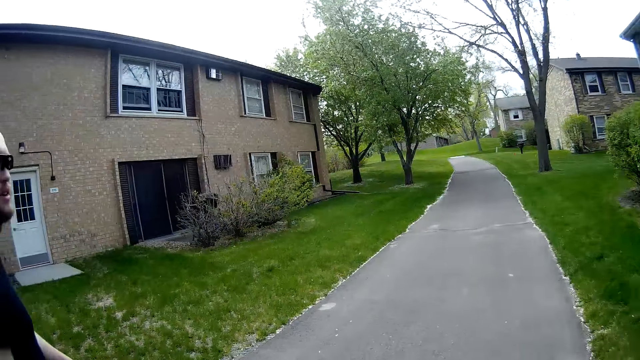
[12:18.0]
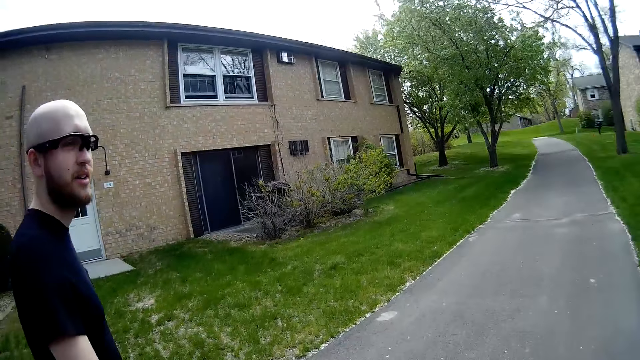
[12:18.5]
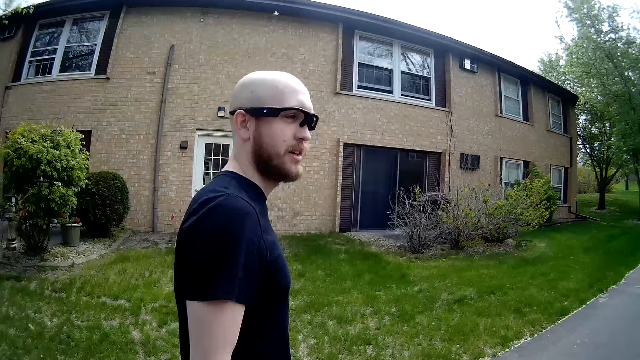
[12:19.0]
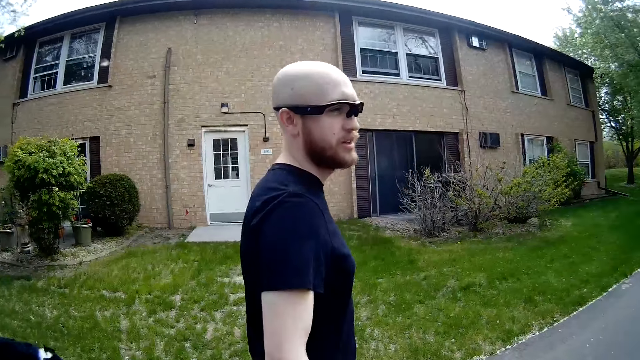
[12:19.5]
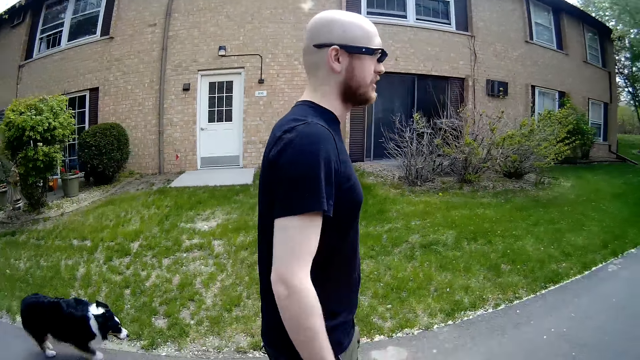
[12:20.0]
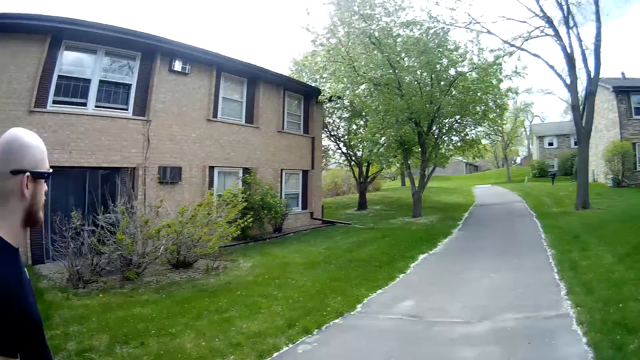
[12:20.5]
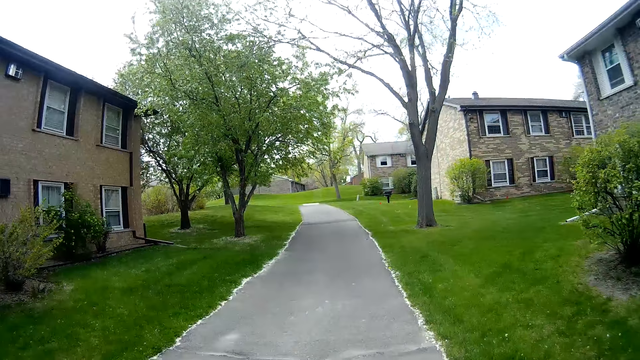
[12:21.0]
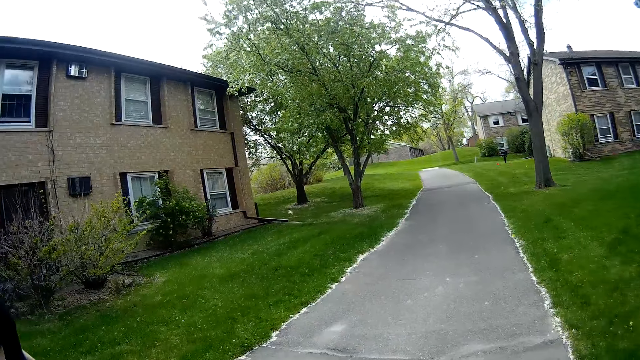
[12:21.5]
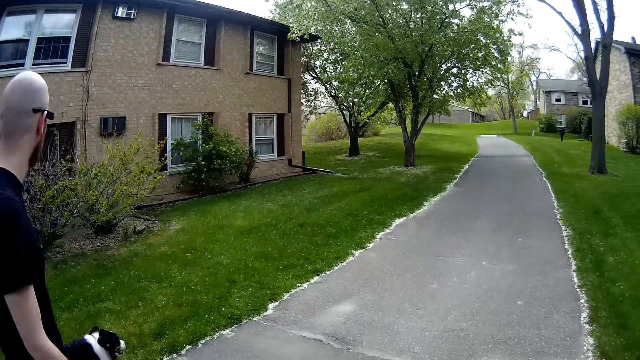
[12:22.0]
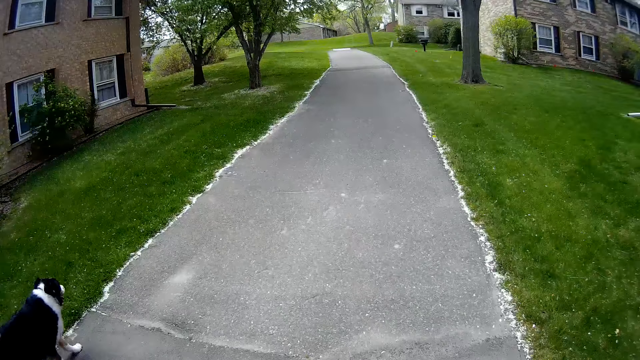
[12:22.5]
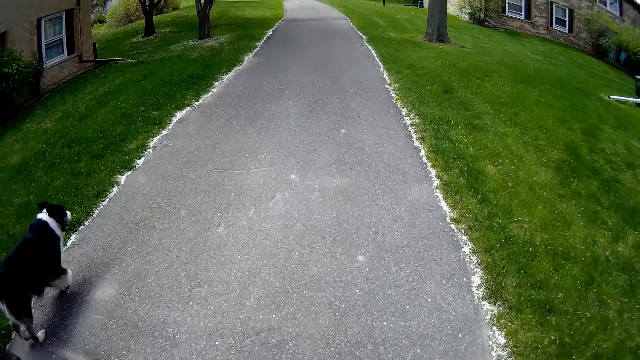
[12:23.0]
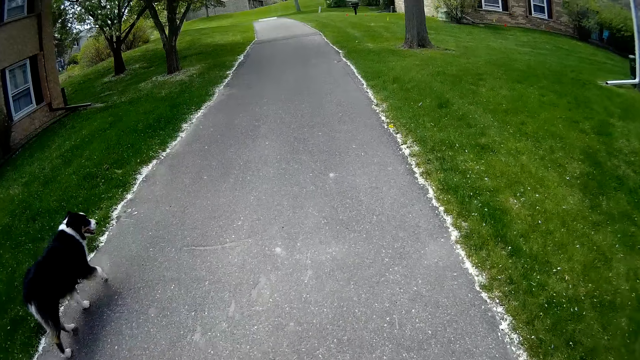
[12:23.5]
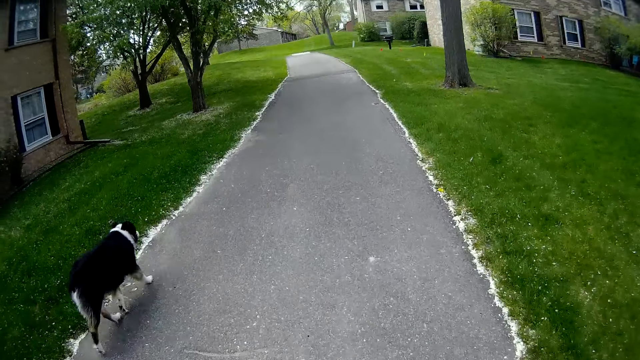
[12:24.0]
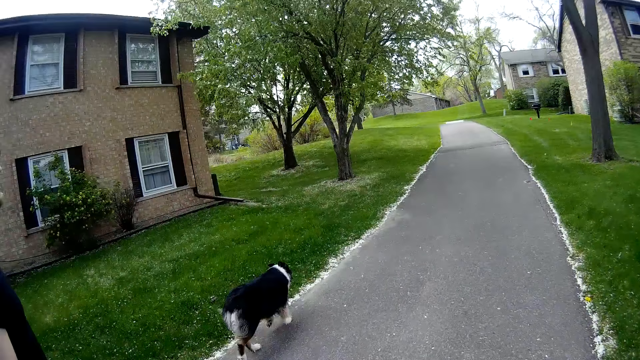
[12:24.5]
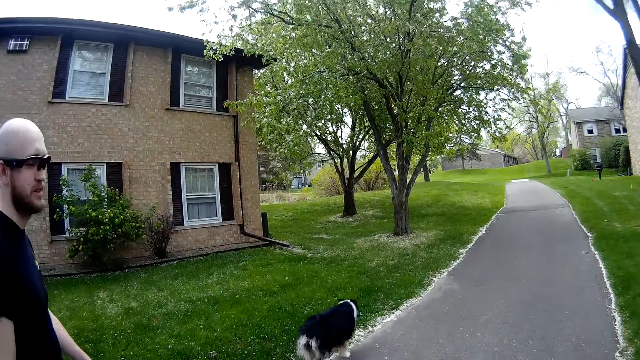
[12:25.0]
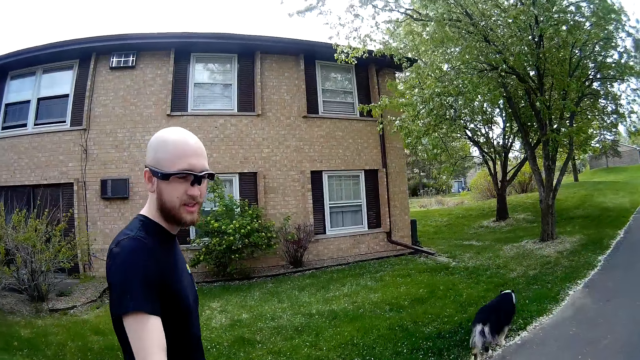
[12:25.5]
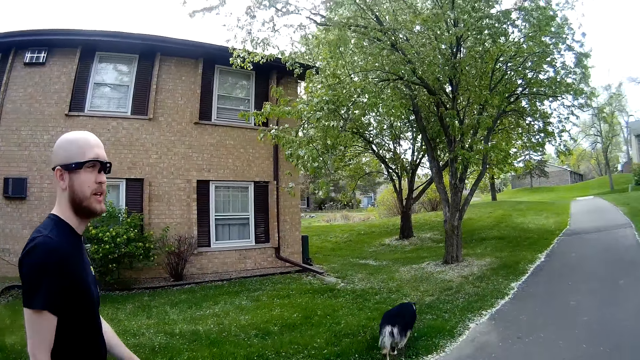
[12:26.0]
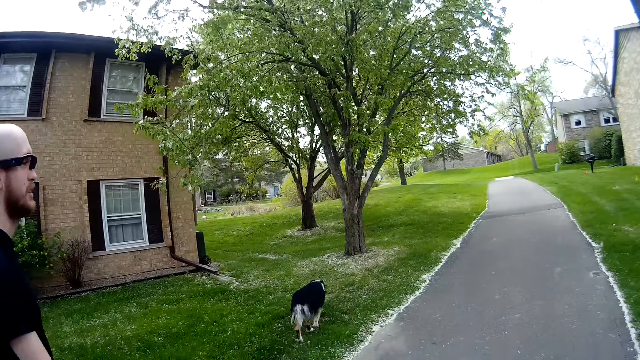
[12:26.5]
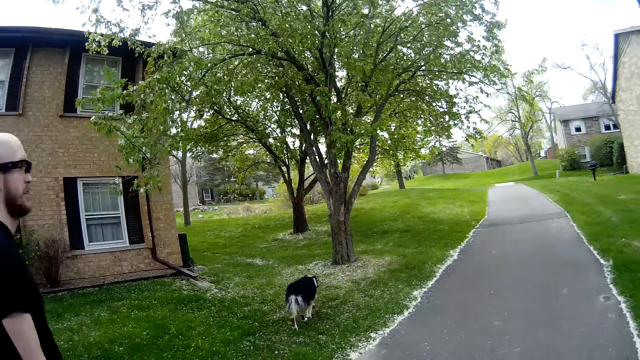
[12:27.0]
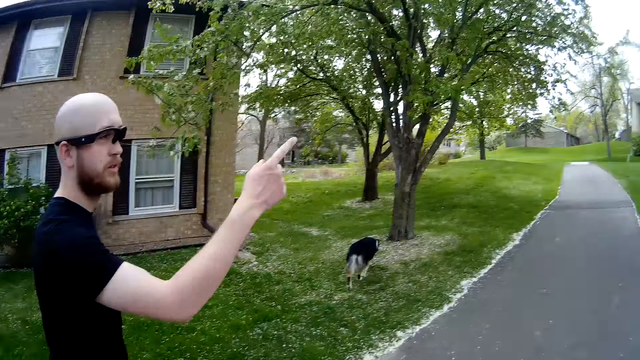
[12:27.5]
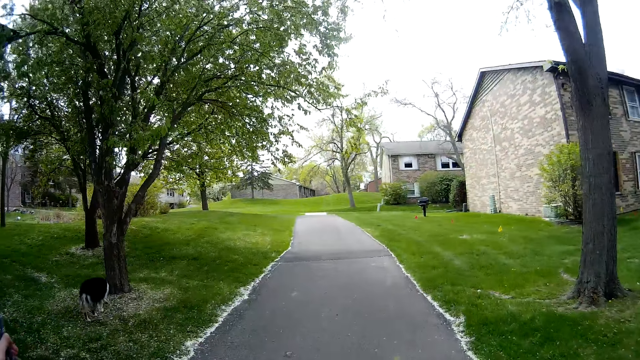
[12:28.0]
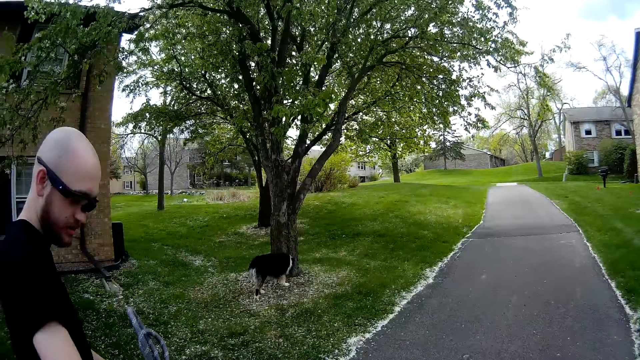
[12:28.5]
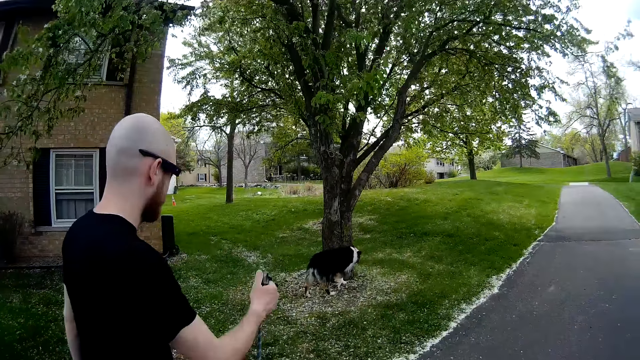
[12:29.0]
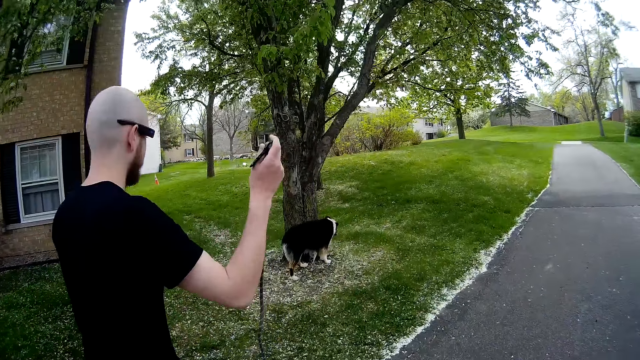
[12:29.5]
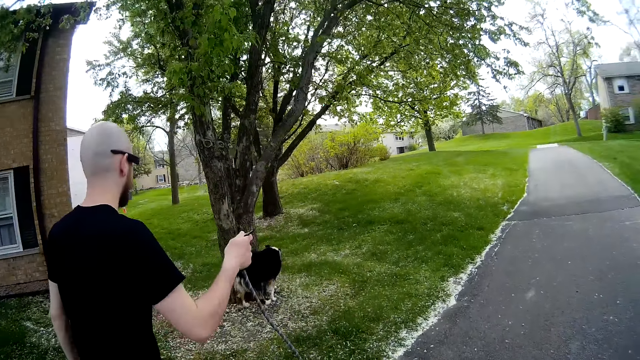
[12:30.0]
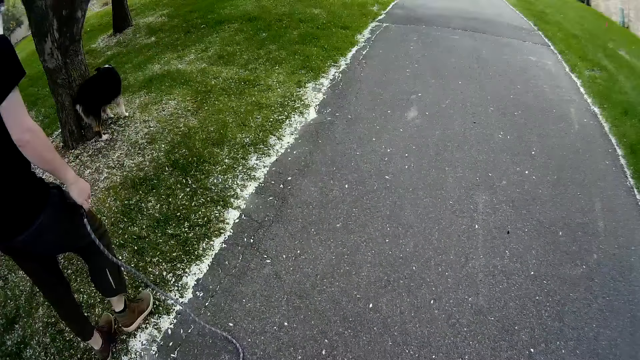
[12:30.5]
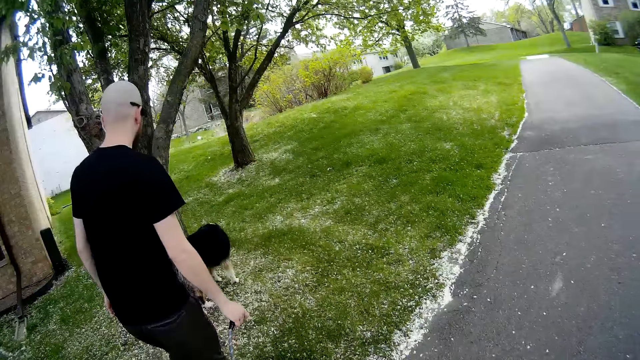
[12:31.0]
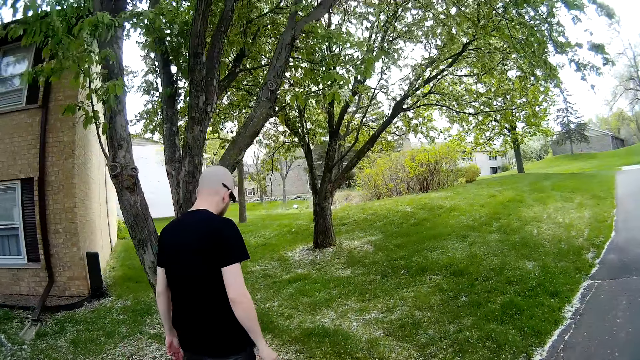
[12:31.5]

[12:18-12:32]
The man gestures with his hand. The camera wearer looks at the man. She looks around the pavement. The man gestures with his hand. The camera wearer passes a dog leash in her right hand to the man. The man holds the dog leash.

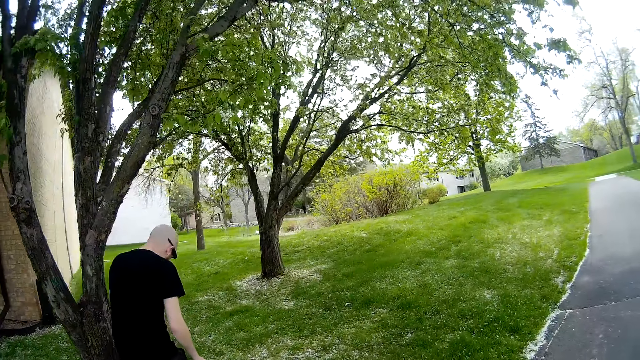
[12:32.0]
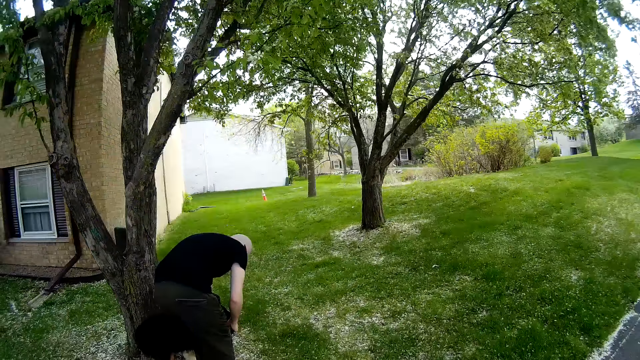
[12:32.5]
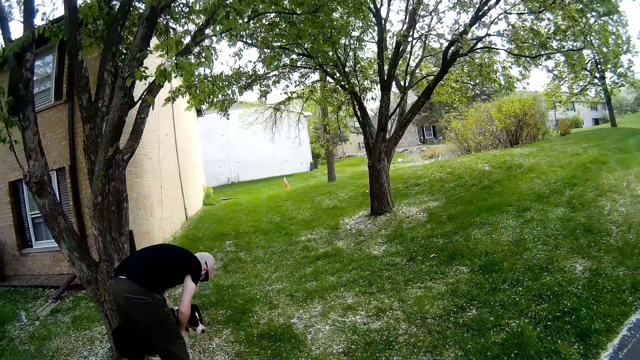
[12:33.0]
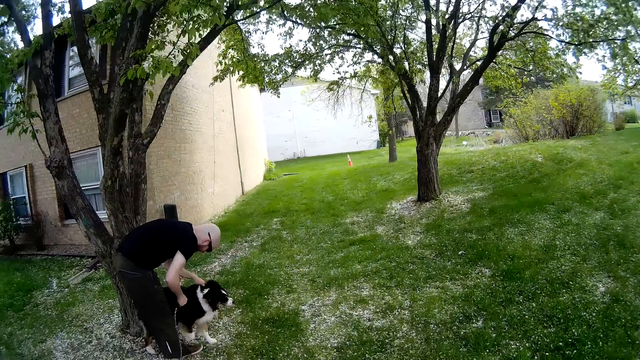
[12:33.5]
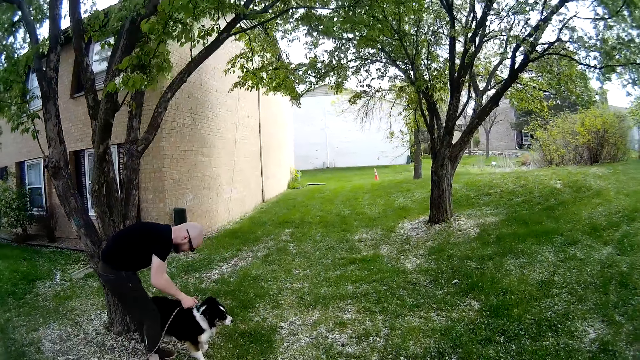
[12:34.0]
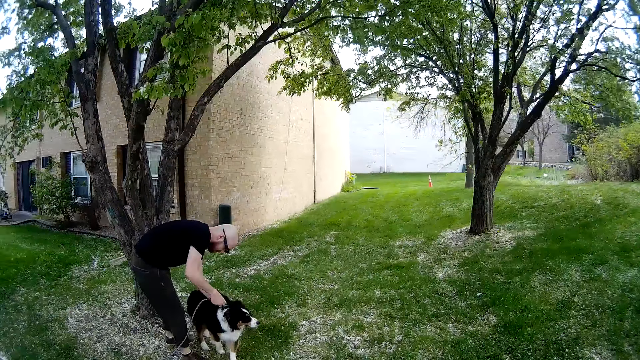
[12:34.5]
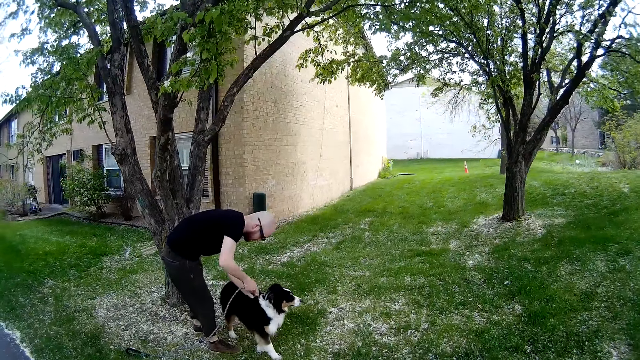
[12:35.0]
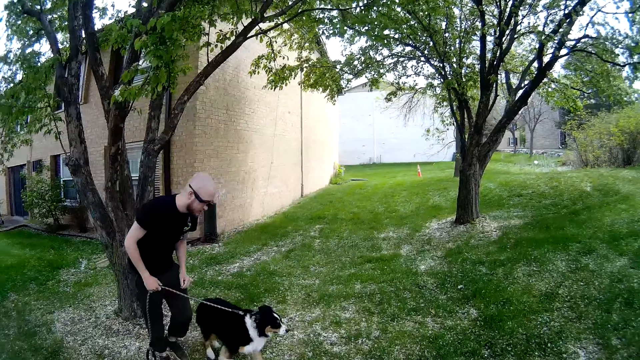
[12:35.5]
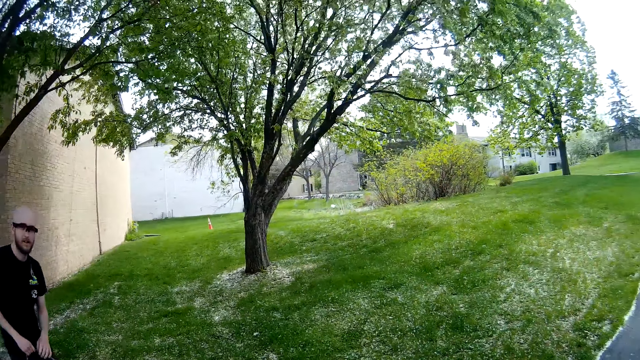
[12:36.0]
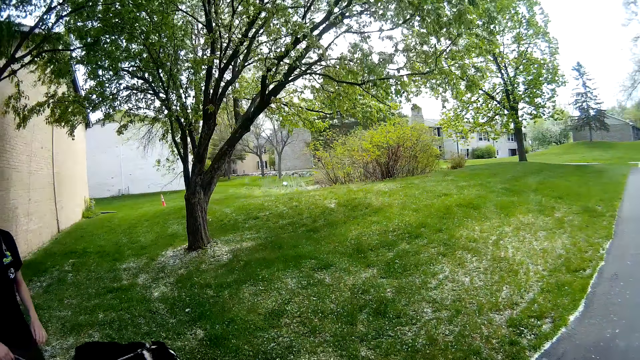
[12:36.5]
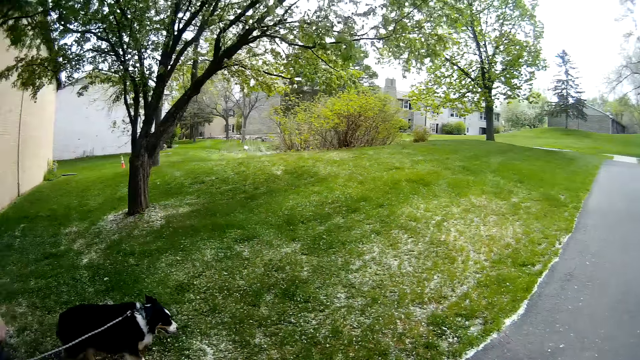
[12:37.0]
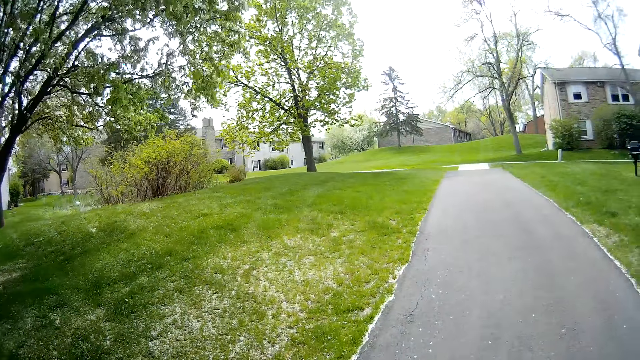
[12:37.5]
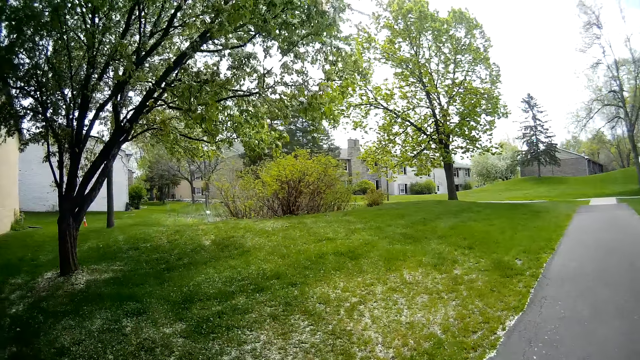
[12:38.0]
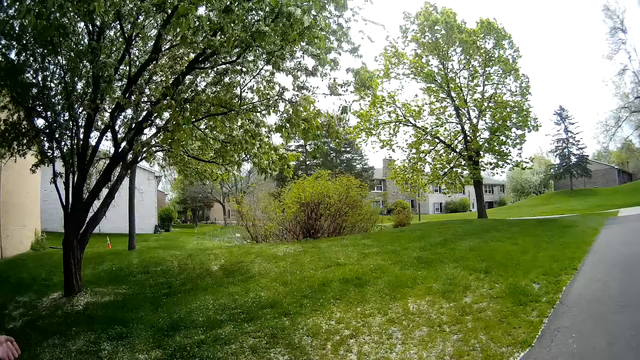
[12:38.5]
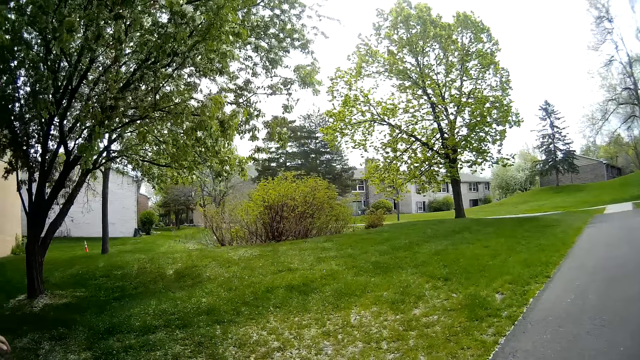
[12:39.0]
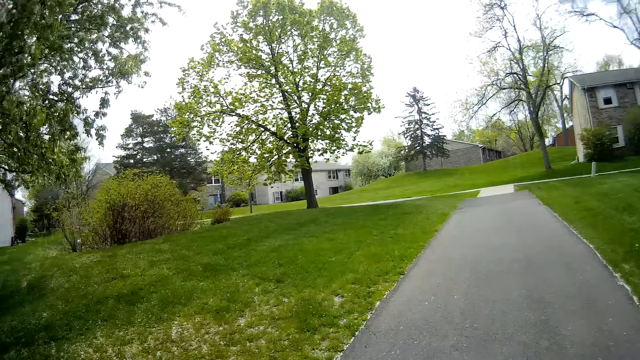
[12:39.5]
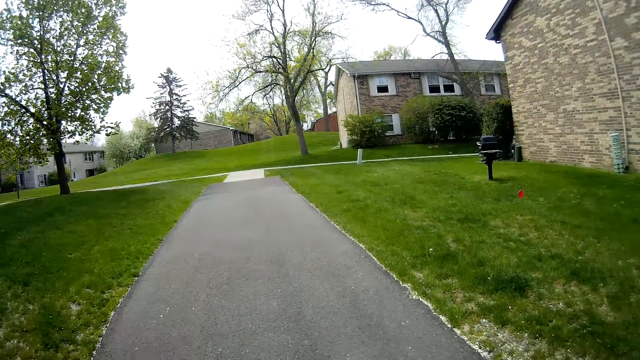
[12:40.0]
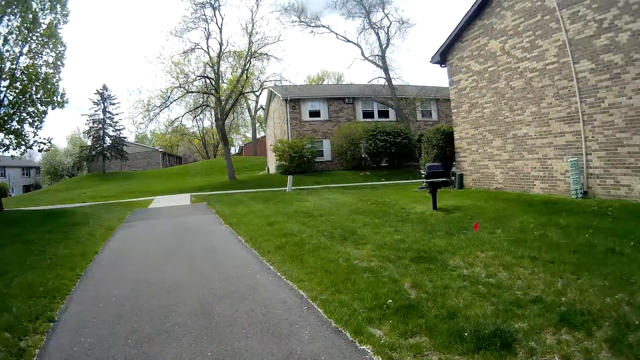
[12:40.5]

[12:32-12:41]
A man holds the dog. The man hooks the leash to a collar on the dog's neck. The camera wearer converses with the man. They walk on the path road with the man and the dog.
